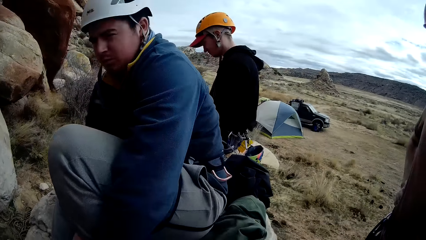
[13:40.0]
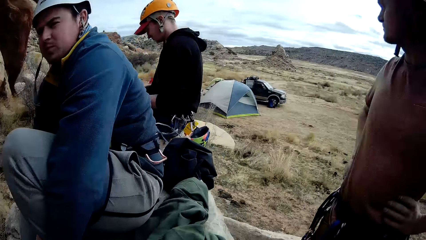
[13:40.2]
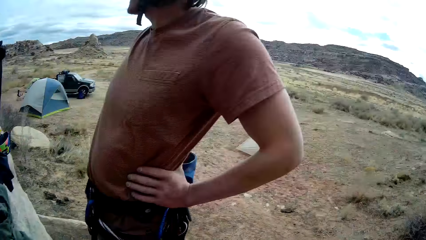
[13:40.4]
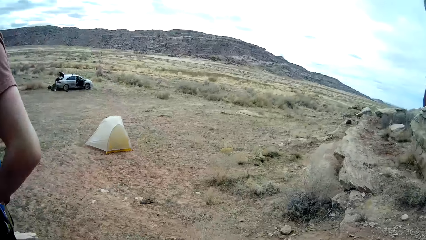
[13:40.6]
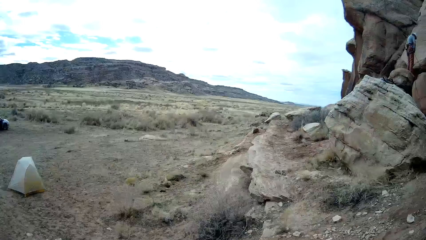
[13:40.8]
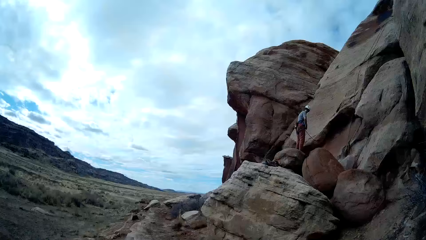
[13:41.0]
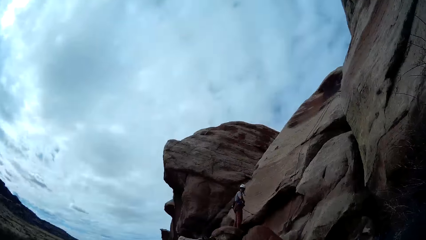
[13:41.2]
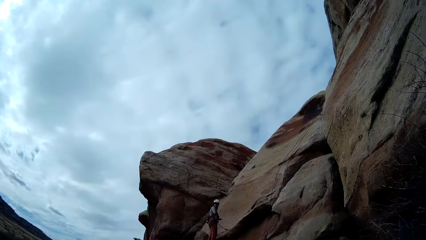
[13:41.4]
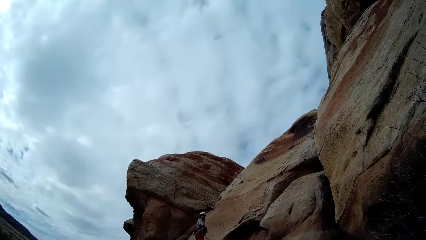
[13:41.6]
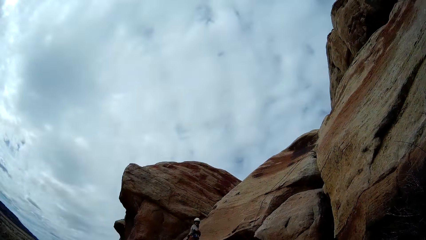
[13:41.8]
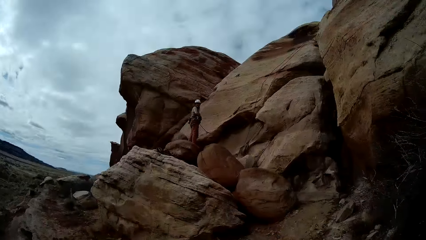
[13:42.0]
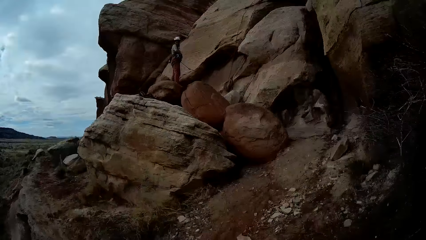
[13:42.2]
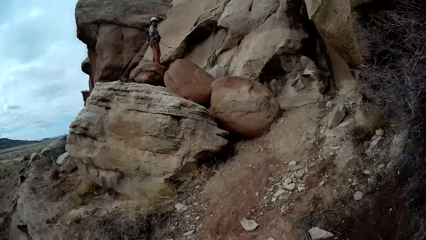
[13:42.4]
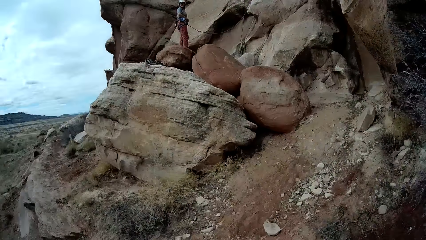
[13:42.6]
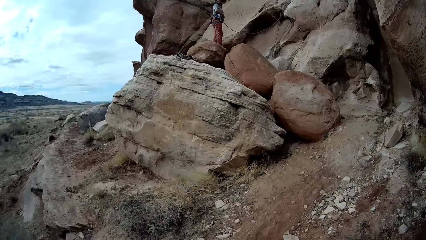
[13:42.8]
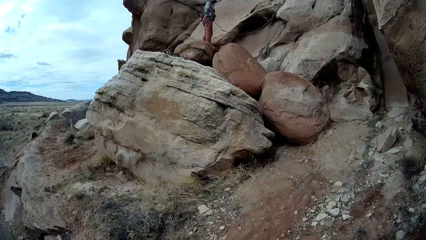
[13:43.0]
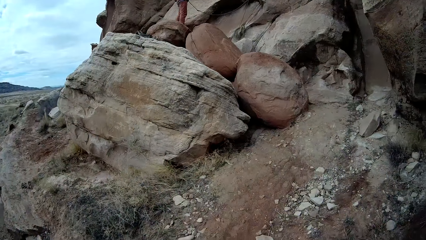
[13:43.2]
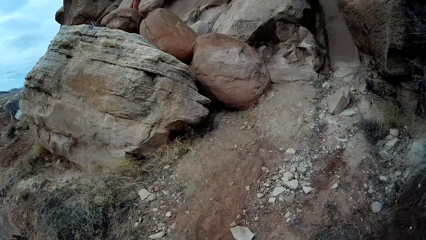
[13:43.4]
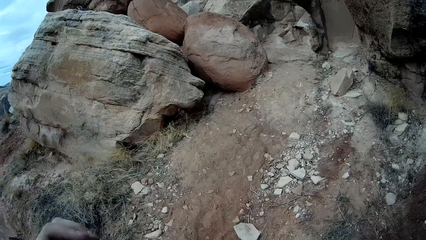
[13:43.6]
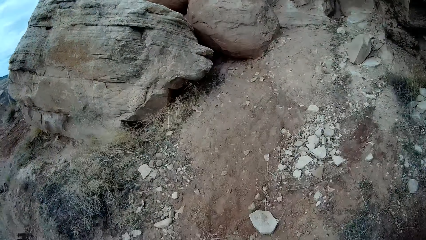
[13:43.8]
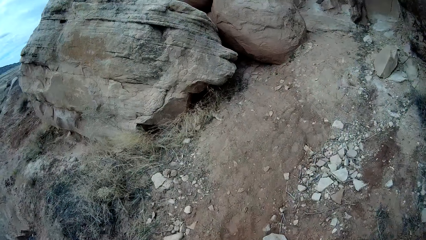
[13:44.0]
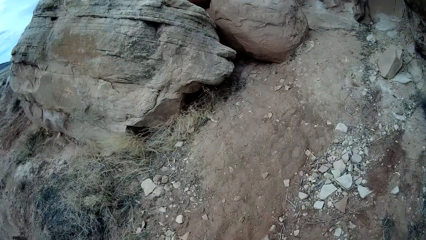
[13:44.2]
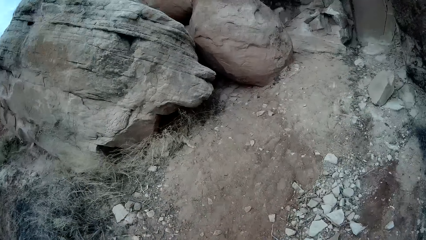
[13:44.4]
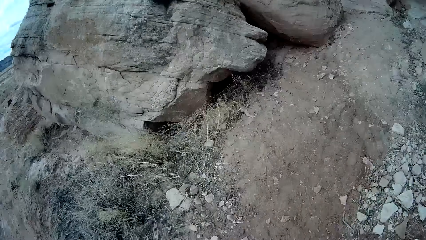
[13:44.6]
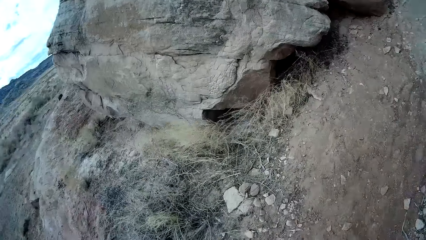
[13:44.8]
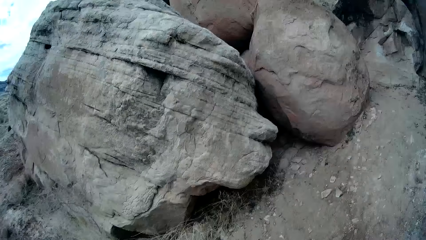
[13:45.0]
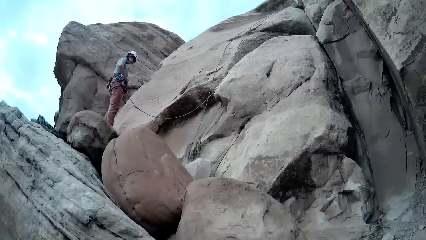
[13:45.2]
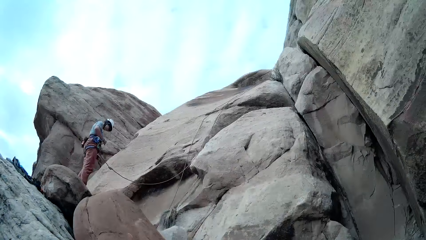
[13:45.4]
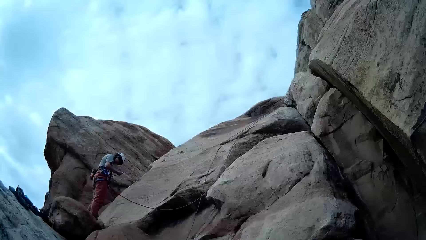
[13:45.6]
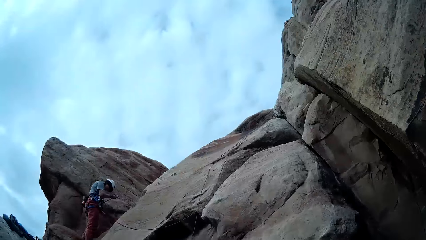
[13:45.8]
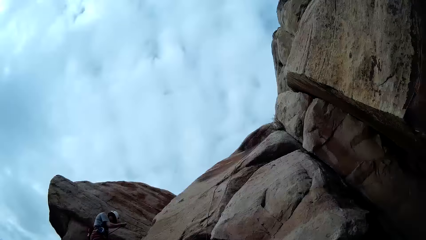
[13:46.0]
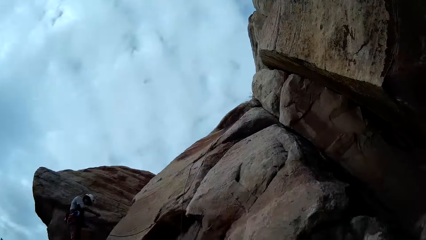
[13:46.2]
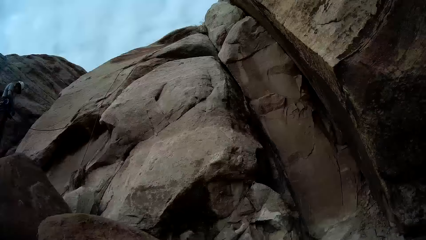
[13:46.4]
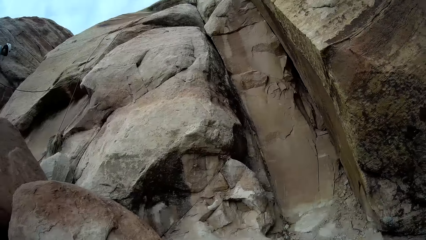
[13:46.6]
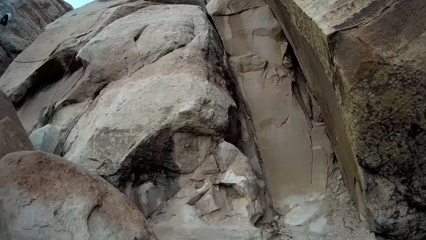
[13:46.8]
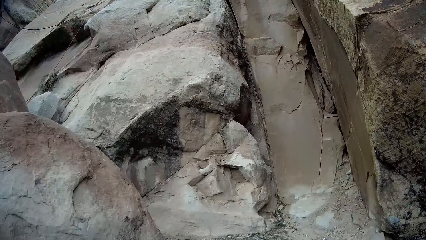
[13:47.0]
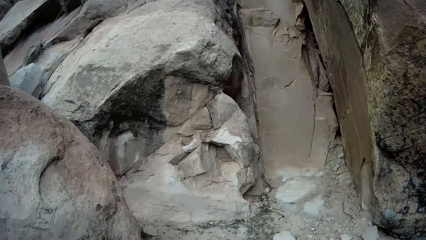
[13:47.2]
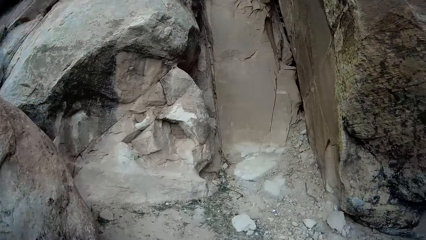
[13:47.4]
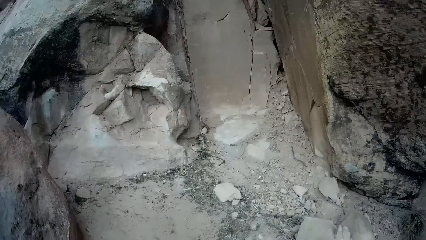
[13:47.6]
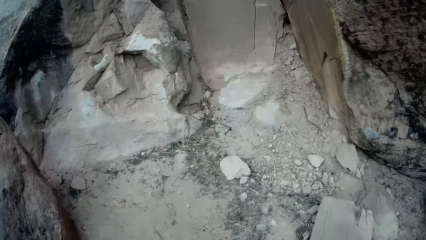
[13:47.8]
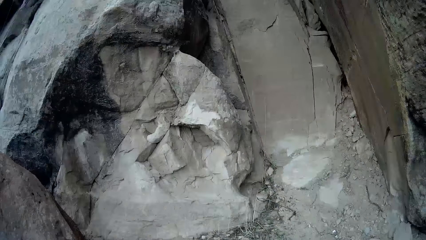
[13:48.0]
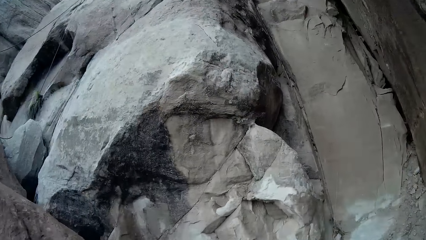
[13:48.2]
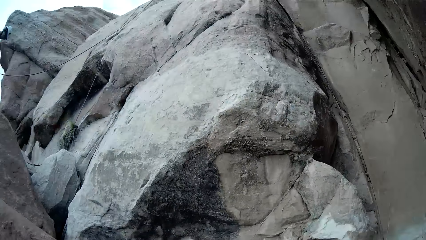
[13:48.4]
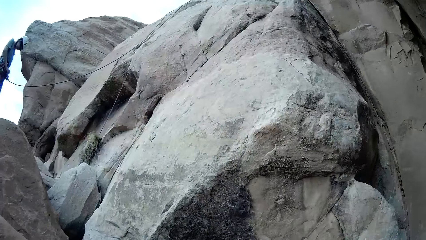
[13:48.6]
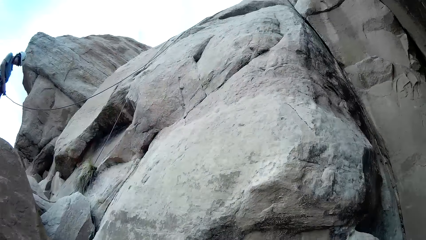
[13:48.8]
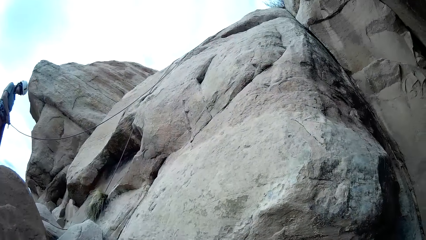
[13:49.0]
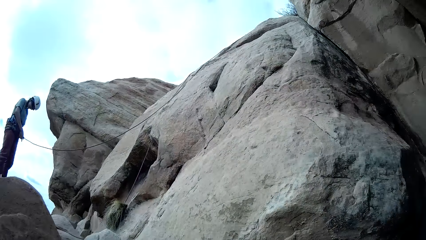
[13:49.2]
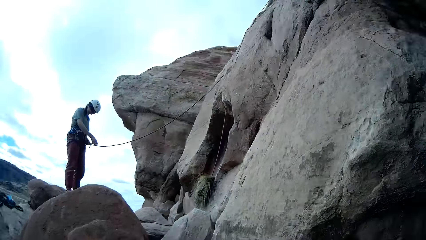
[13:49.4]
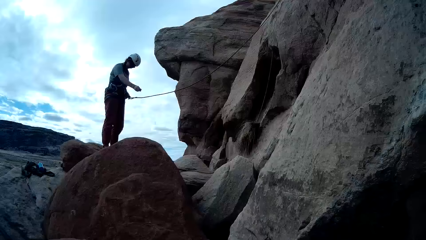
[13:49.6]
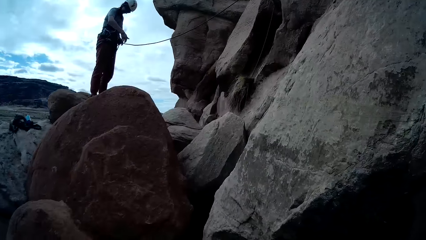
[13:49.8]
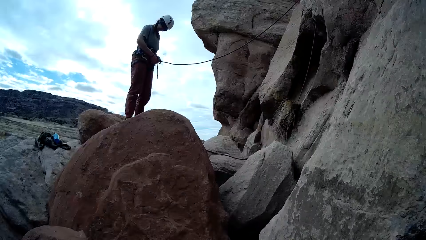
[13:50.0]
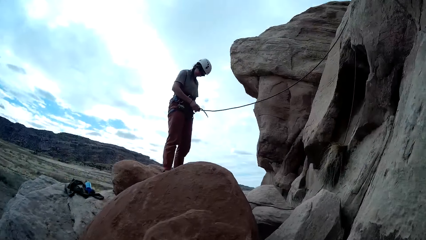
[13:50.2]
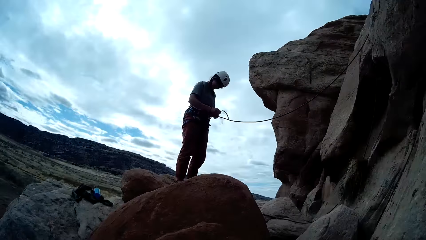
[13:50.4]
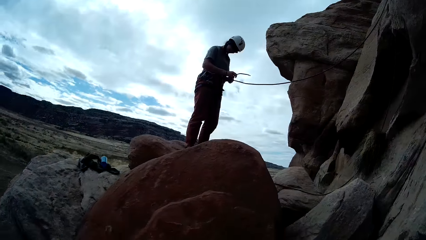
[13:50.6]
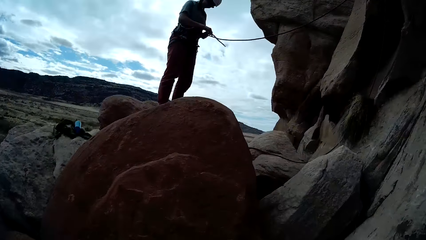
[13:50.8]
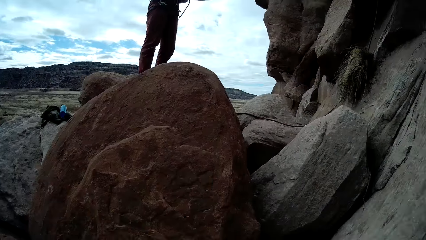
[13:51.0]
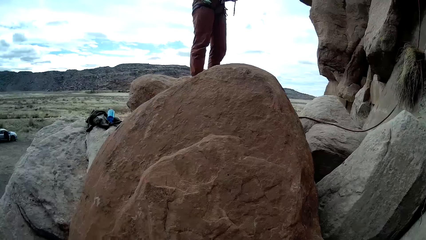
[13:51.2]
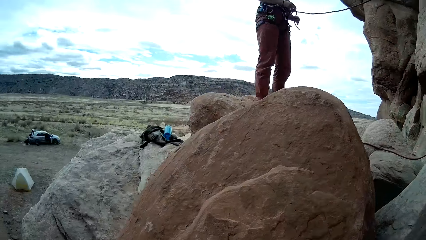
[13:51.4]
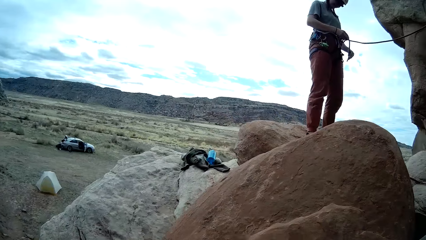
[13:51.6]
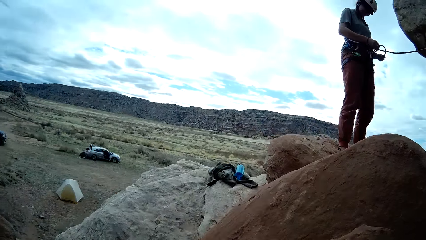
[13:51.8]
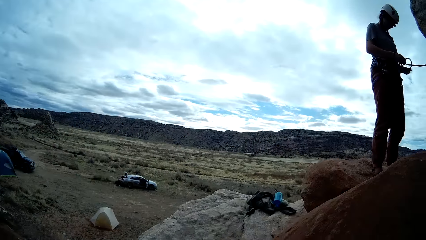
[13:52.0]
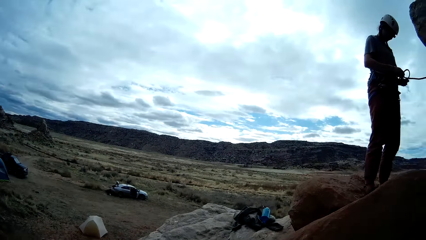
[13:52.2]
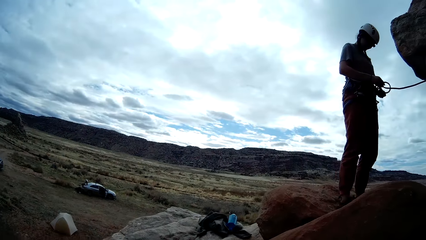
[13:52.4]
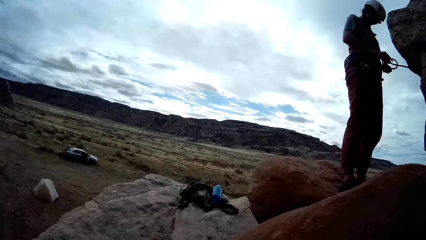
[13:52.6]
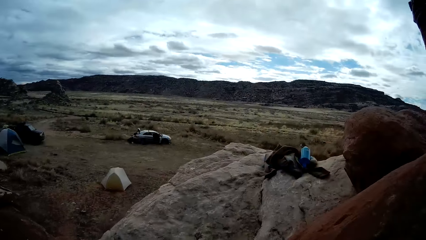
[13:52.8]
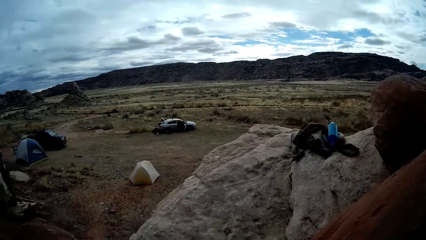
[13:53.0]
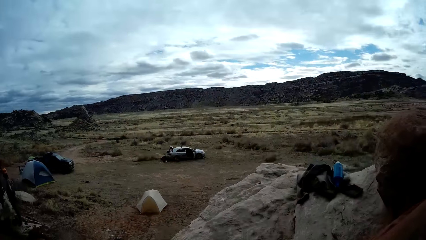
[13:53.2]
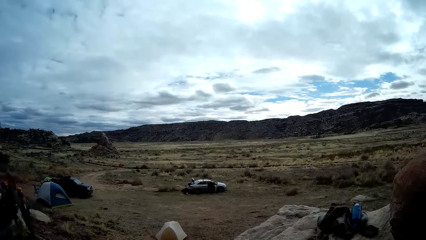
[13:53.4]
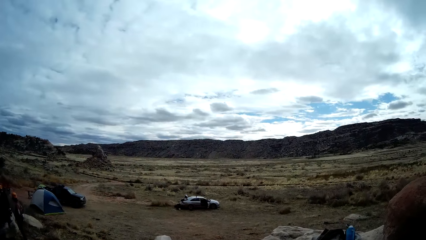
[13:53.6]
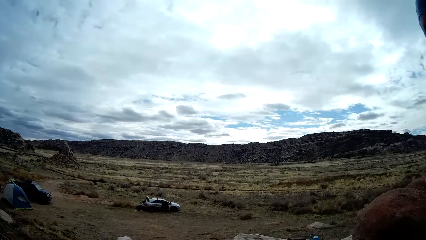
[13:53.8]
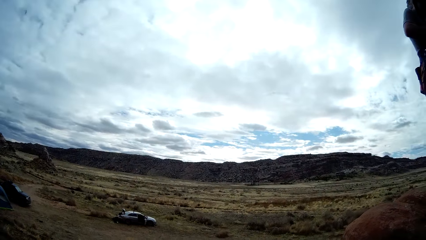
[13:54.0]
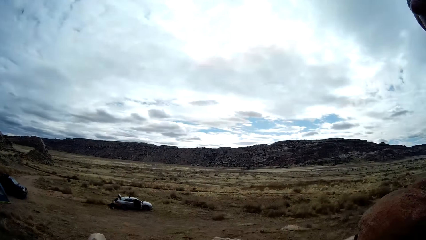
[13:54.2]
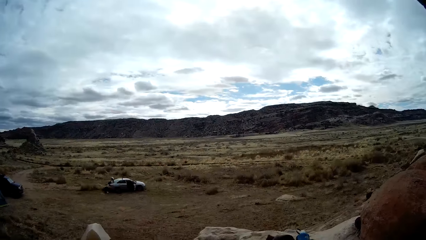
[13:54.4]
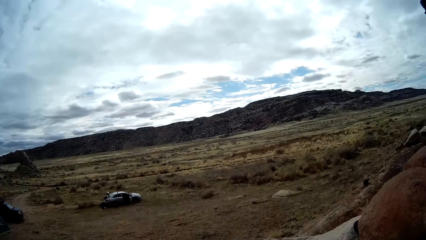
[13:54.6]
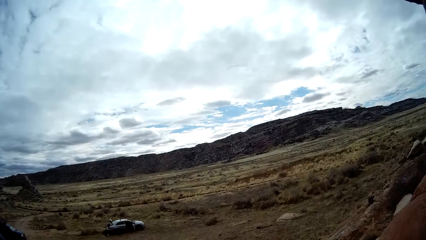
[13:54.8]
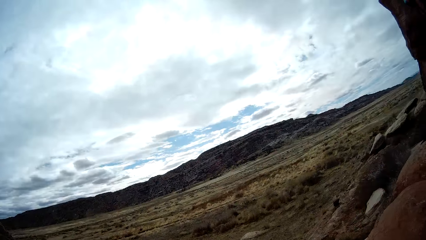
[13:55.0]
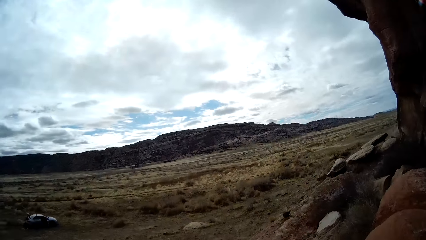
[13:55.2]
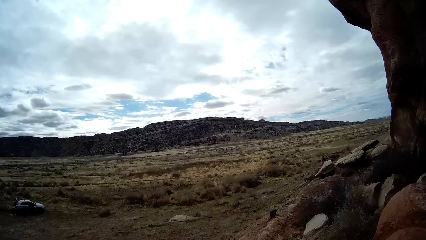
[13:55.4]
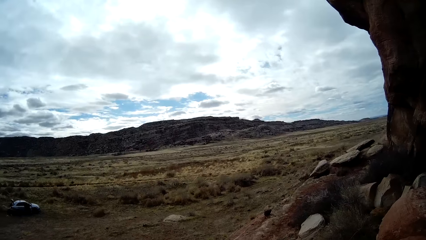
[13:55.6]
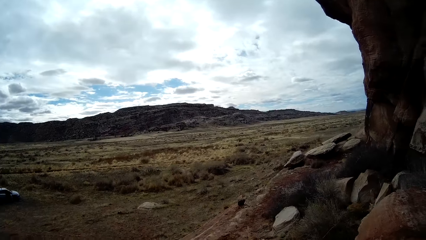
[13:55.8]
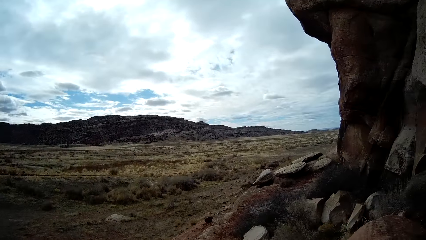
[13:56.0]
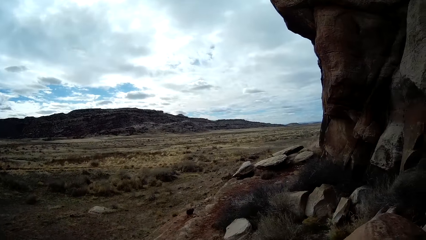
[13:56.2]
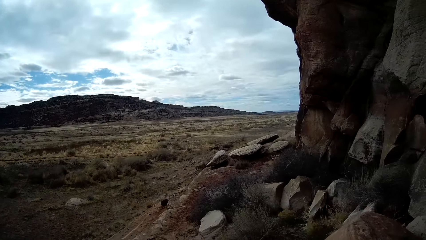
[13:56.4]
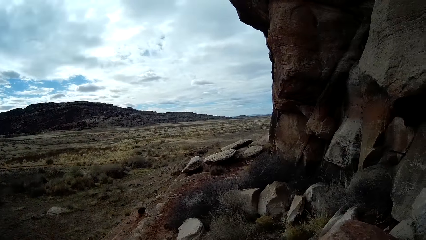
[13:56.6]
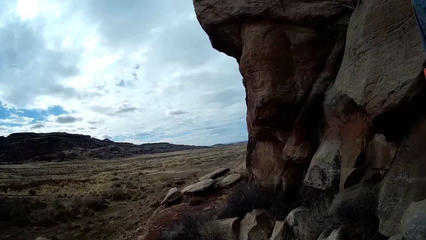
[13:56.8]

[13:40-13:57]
The camera wearer walks to the mountain. They climb the mountain. A woman adjusts a rope on the mountain.
